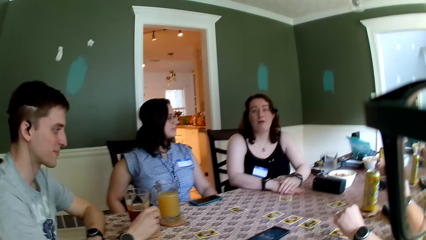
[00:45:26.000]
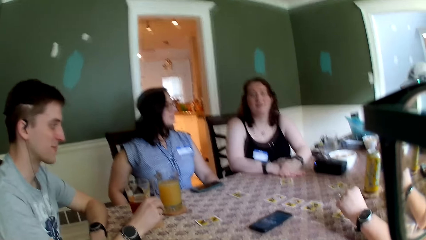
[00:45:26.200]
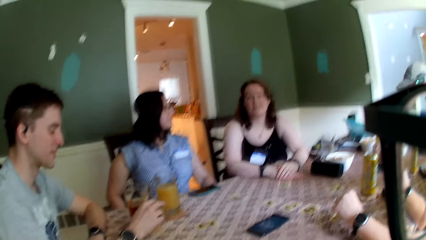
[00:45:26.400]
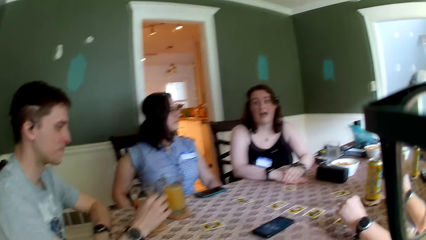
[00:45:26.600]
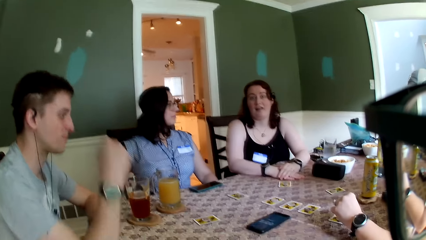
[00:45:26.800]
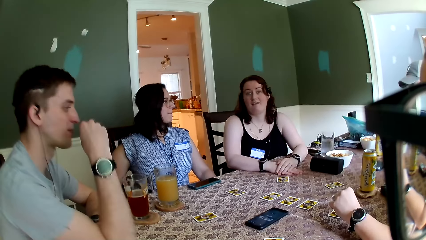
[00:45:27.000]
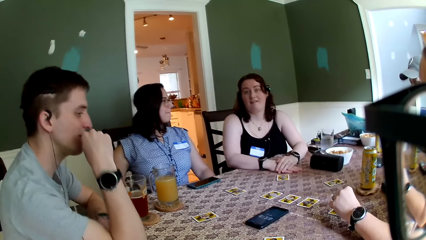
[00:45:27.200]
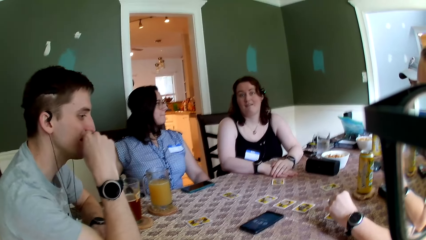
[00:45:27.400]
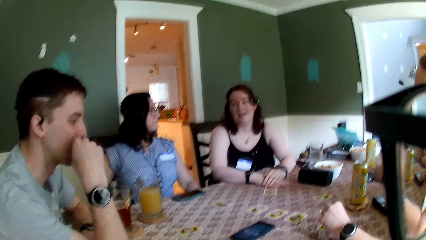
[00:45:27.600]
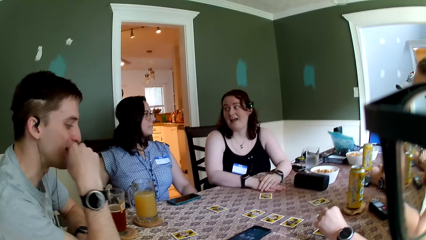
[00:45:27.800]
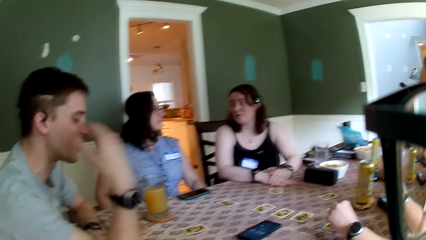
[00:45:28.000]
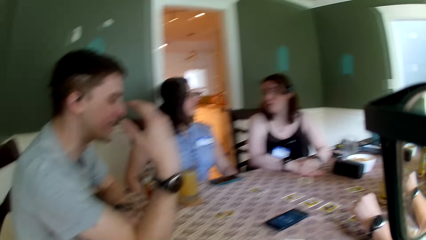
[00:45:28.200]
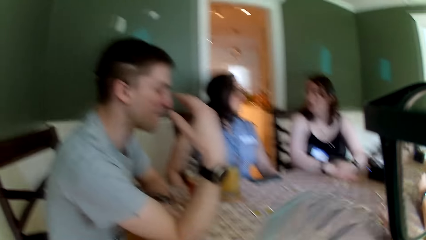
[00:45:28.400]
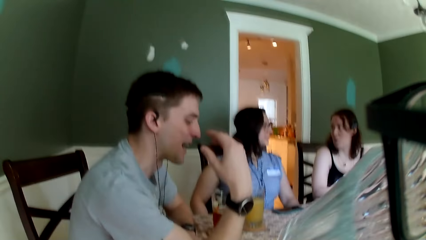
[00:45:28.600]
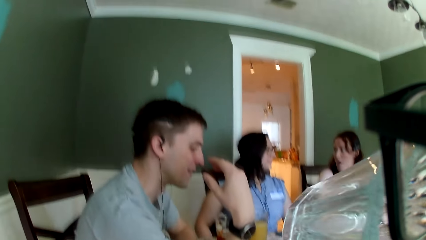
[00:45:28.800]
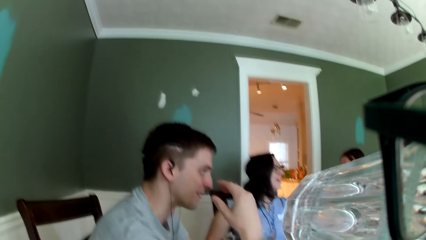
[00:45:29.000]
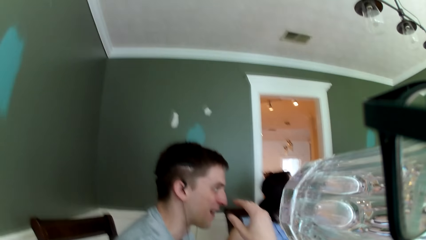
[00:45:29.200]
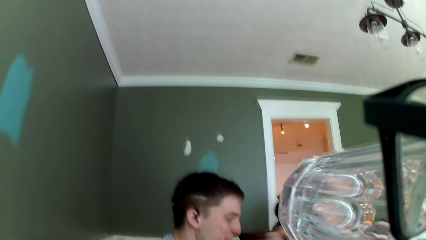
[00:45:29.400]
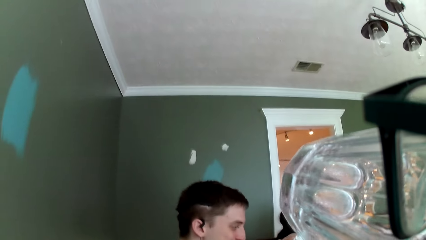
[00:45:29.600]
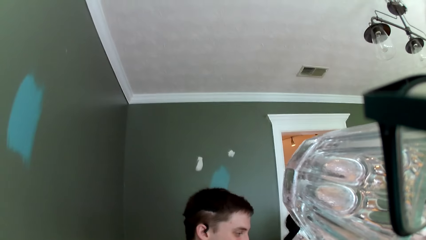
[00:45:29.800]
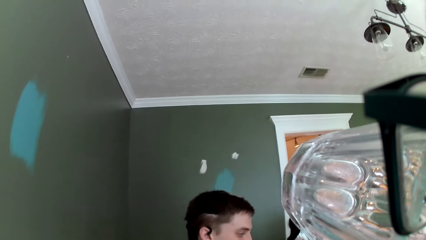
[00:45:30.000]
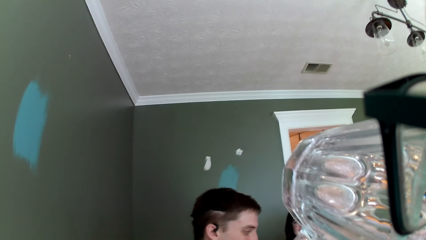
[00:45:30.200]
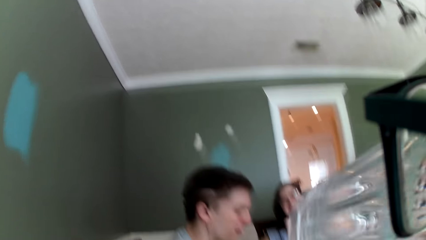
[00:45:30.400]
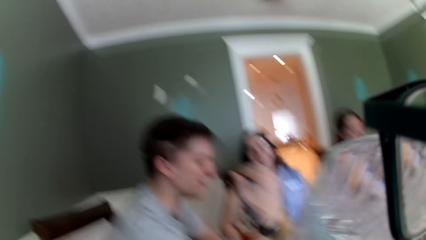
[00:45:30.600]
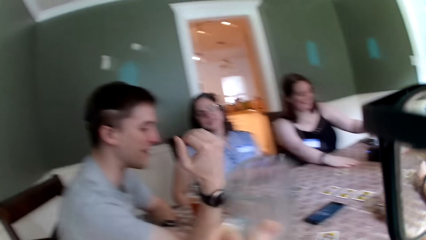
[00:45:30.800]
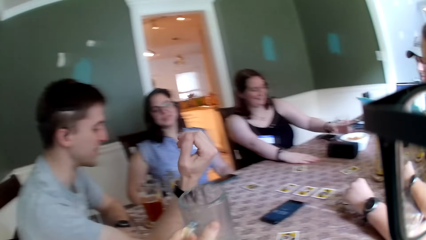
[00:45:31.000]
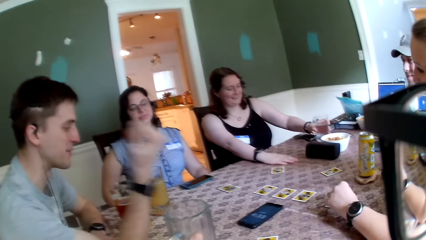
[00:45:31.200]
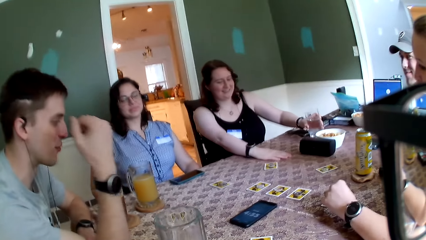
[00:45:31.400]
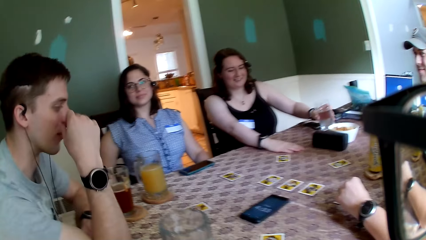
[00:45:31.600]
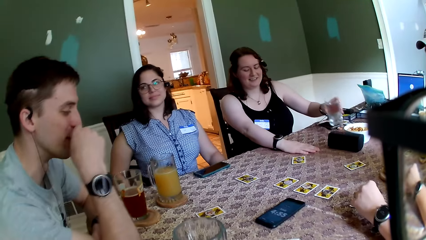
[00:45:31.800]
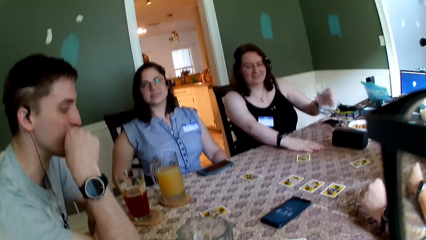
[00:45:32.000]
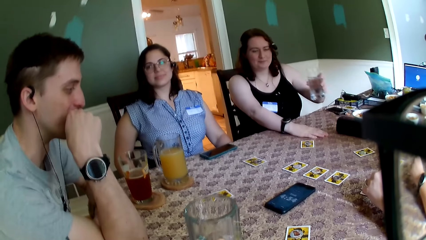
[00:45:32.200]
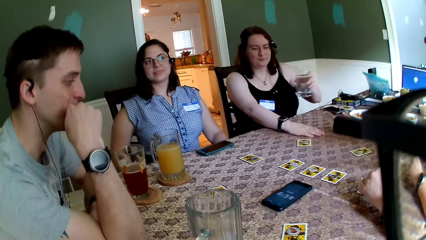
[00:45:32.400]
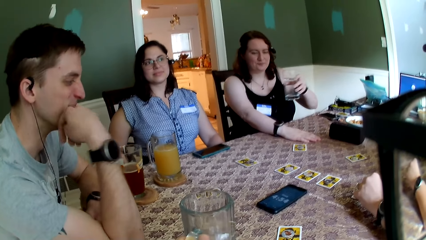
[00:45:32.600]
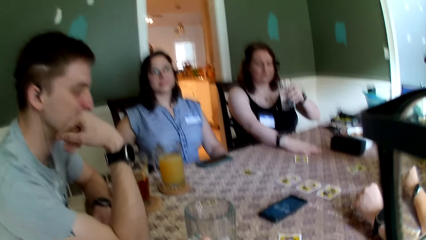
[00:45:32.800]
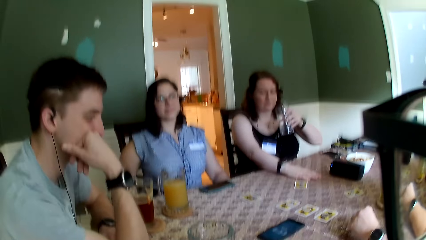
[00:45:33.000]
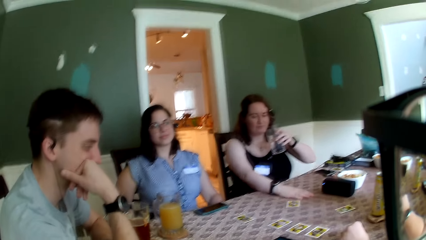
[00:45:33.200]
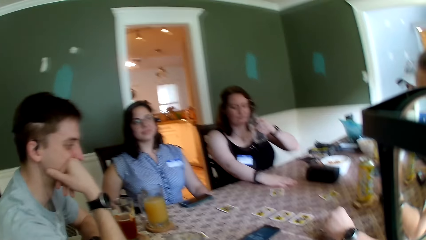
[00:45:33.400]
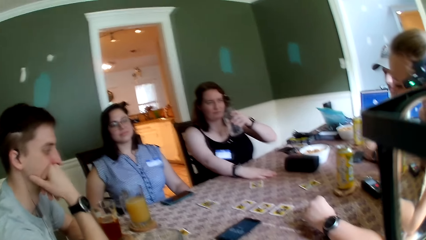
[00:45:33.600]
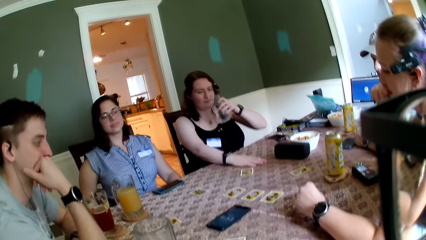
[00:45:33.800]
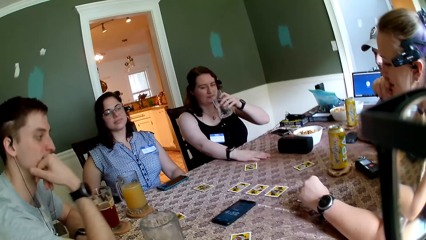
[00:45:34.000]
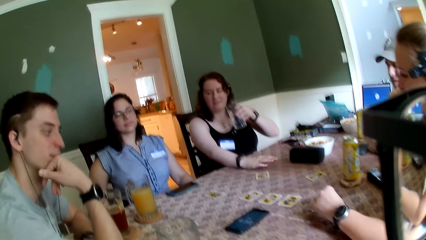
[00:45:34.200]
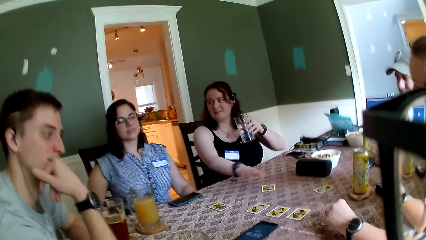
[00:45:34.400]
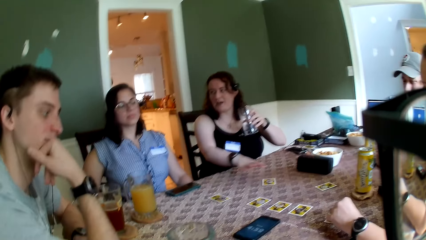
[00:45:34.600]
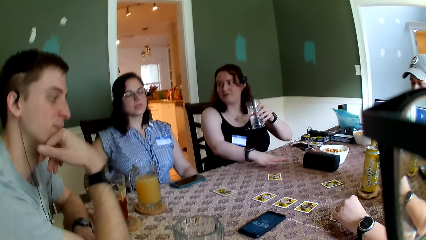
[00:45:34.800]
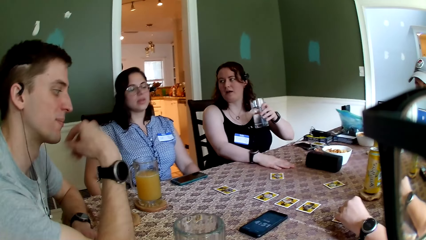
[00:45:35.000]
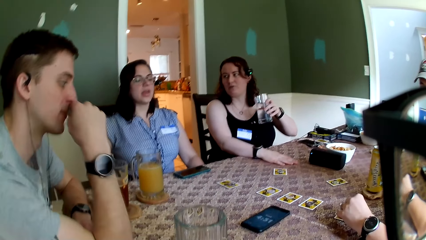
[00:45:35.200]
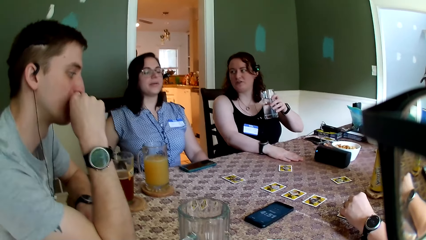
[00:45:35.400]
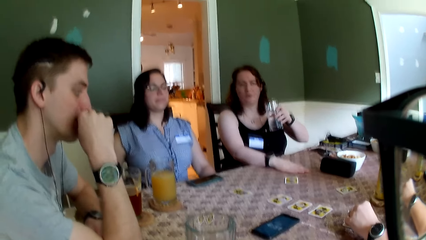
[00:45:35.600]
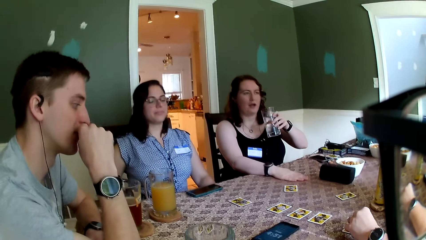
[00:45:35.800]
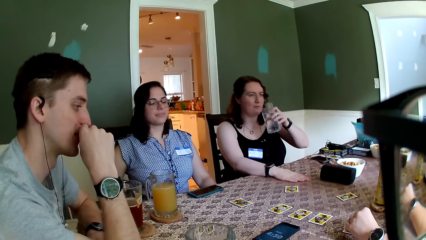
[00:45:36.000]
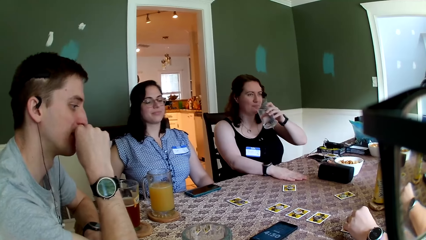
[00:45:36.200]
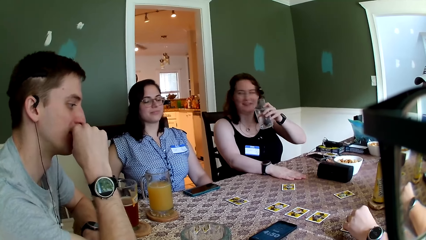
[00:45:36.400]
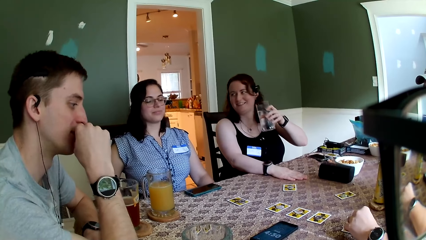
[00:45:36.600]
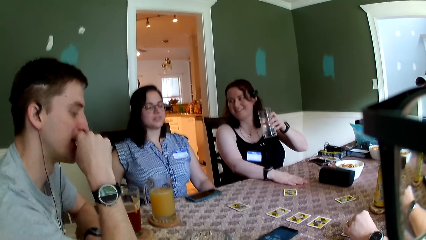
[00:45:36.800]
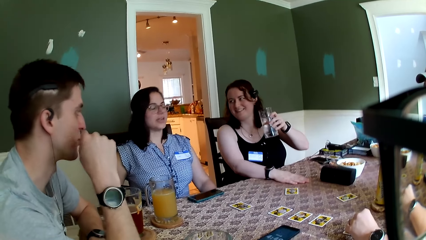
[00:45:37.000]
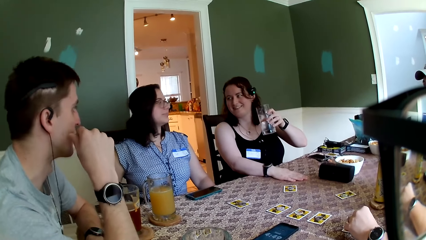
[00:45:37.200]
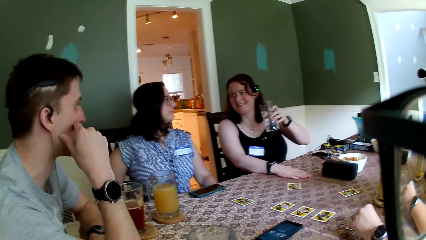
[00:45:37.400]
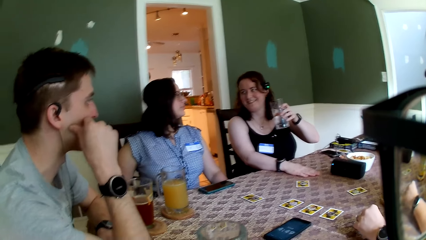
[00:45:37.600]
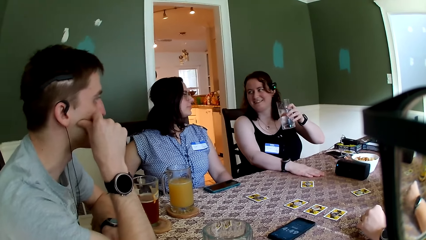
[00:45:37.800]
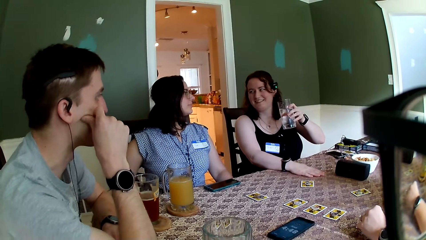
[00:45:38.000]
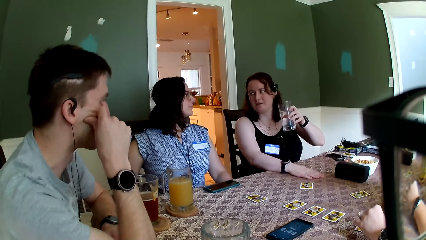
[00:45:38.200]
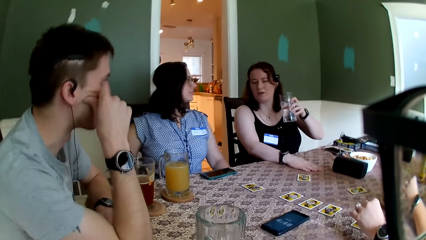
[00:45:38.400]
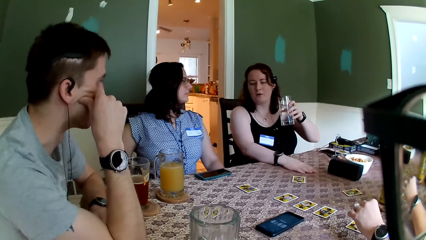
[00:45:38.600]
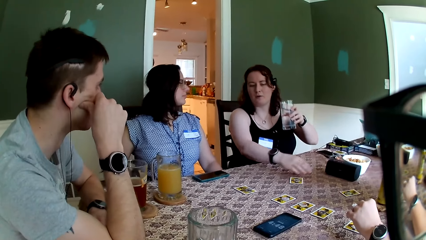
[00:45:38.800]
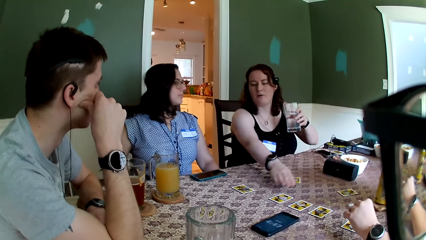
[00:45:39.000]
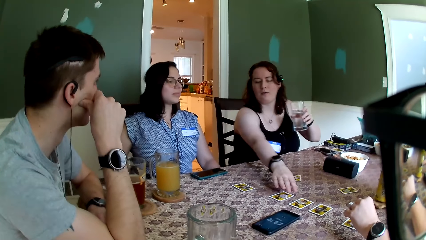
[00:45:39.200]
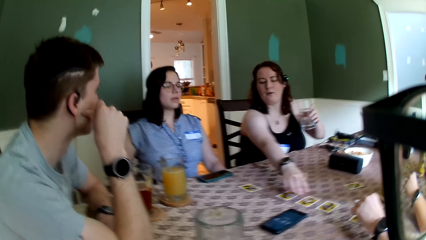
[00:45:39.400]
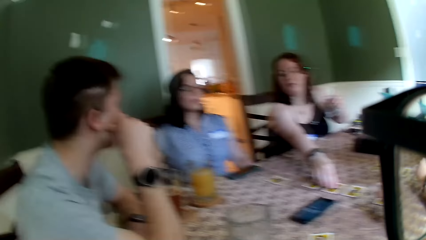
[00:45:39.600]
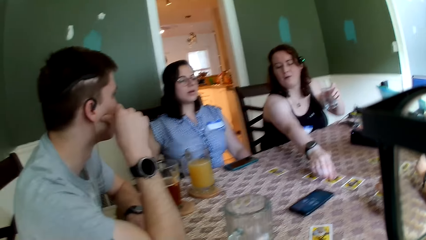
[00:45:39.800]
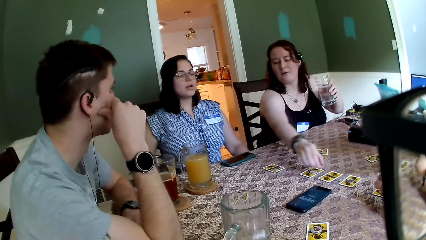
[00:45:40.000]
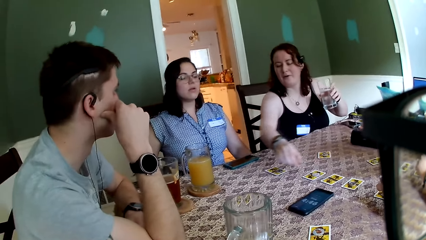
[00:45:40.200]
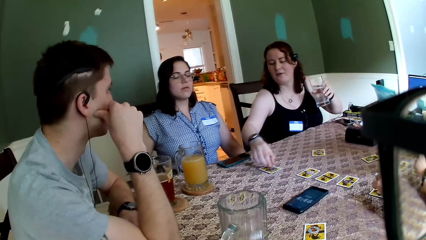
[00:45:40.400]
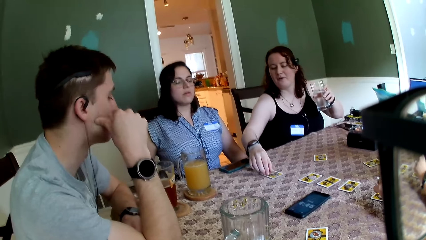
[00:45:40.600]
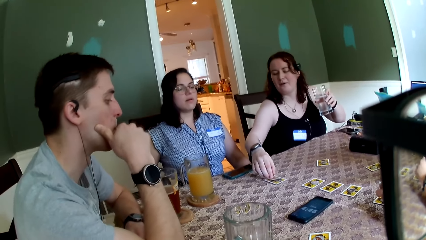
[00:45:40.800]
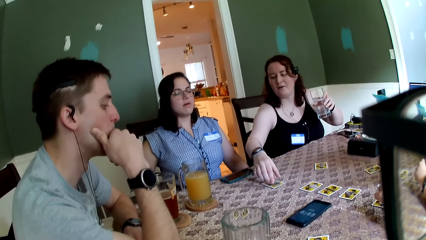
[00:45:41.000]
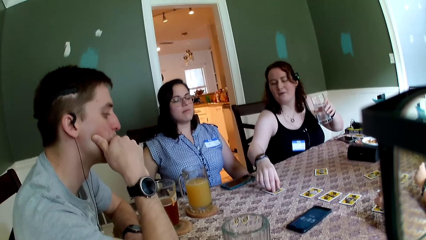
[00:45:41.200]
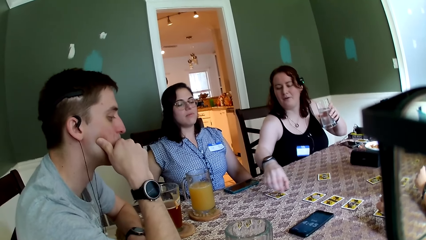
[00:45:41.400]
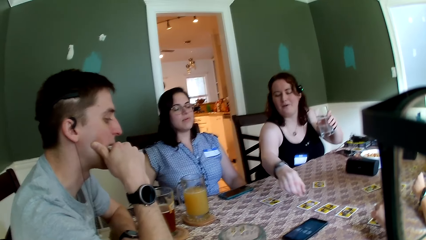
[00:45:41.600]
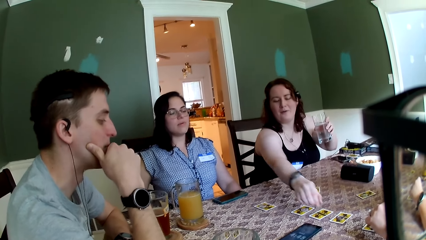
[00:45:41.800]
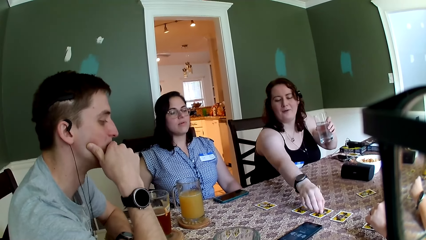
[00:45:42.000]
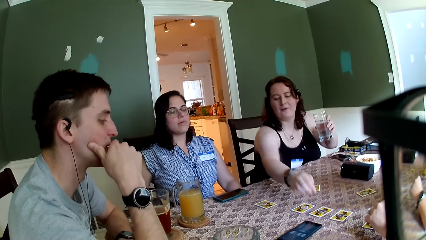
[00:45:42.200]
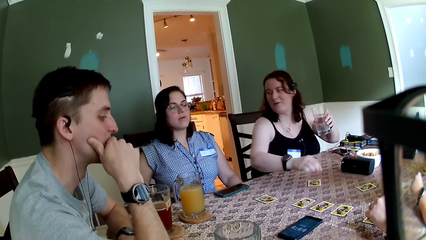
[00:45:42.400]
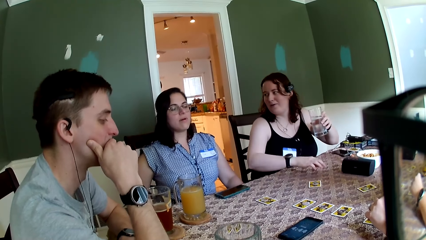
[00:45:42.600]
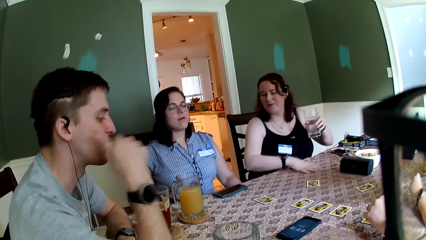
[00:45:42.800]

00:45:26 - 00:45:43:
The camera wearer drinks from a cup with his right hand. A woman picks a cup of water with her left hand. The camera wearer converses with a group of people. The woman converses with another woman. A man converses with the other woman and the first woman. The first woman touches cards with her right hand.
